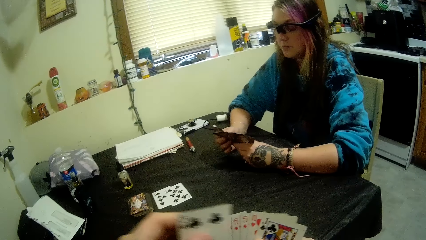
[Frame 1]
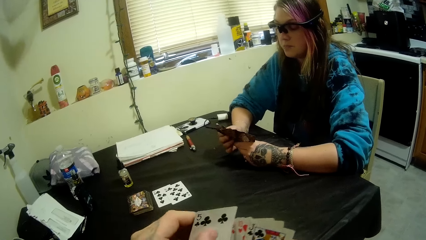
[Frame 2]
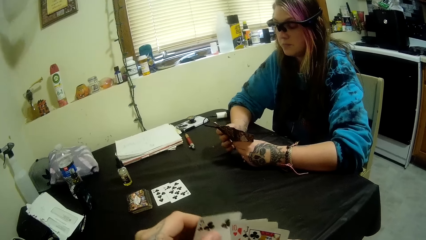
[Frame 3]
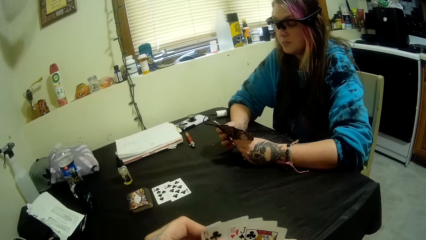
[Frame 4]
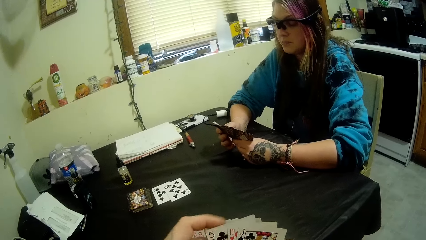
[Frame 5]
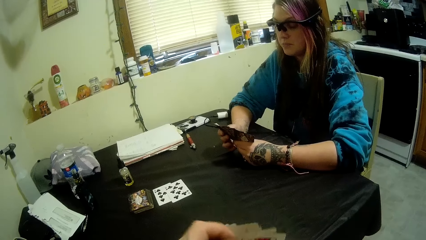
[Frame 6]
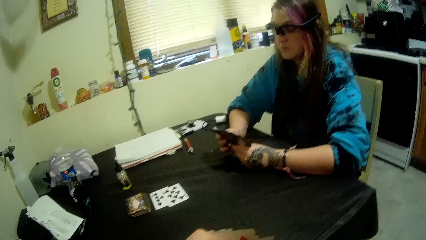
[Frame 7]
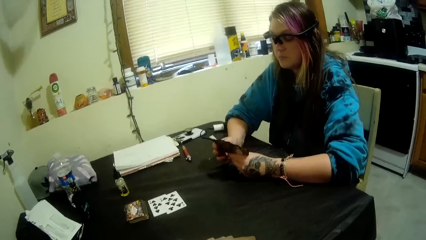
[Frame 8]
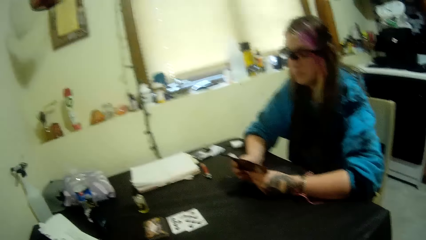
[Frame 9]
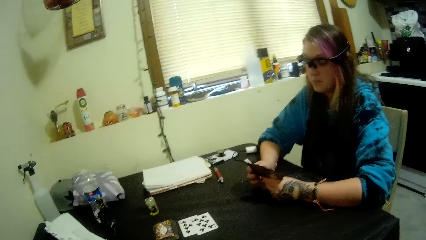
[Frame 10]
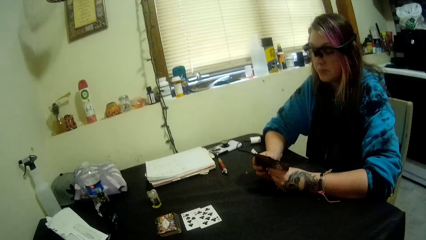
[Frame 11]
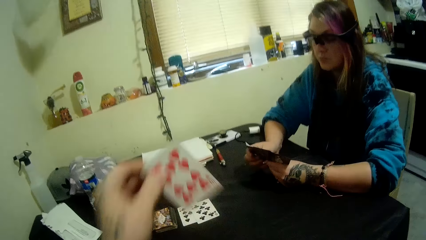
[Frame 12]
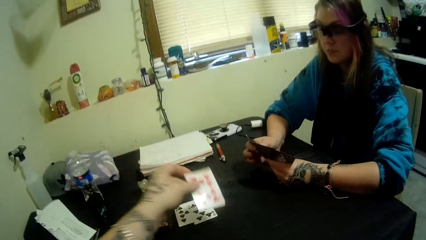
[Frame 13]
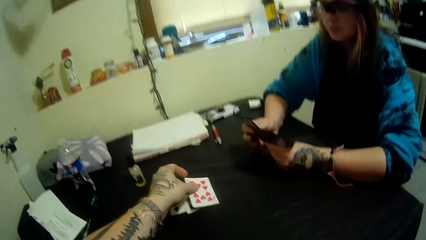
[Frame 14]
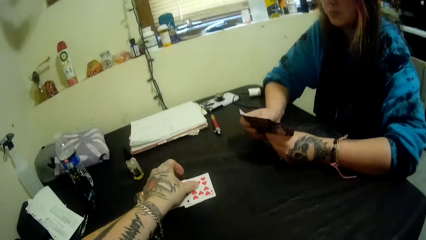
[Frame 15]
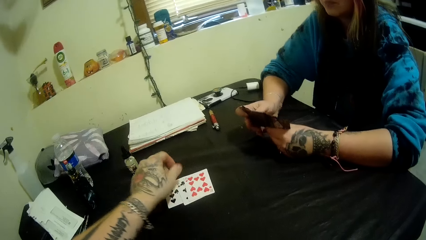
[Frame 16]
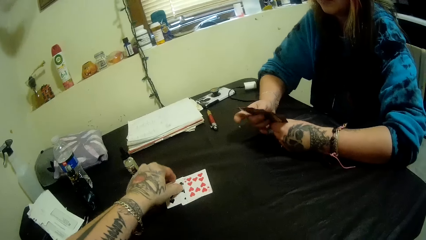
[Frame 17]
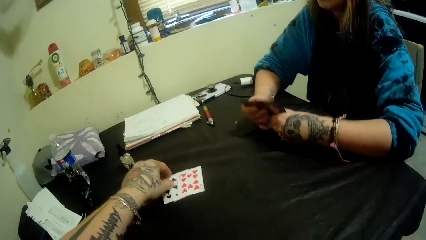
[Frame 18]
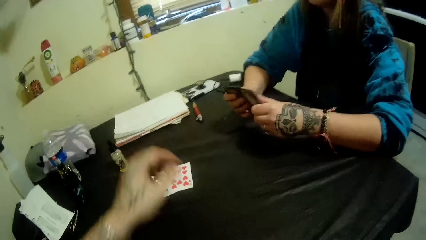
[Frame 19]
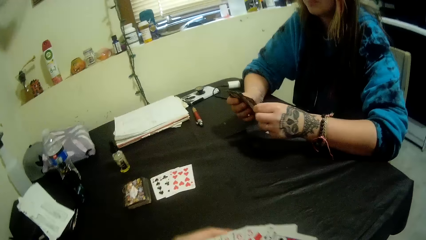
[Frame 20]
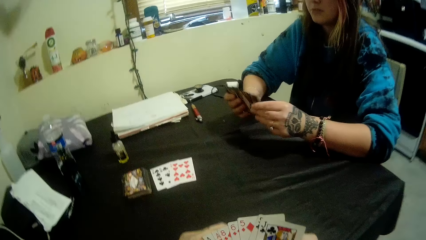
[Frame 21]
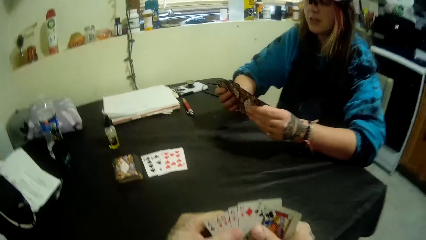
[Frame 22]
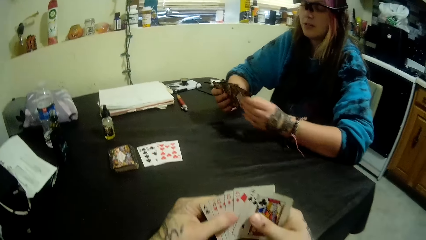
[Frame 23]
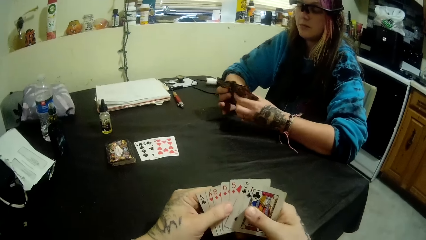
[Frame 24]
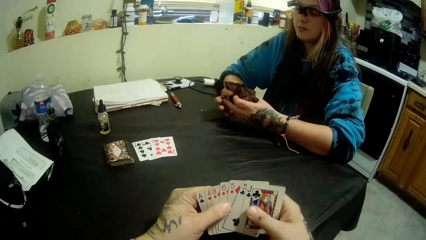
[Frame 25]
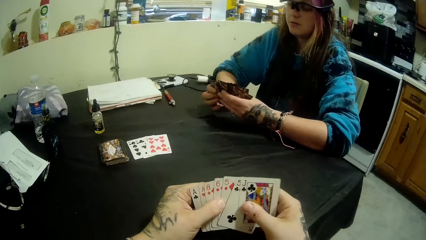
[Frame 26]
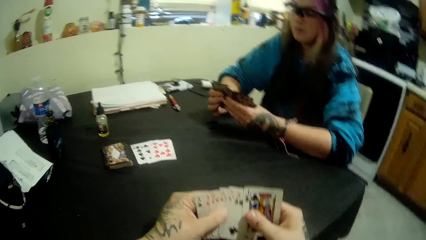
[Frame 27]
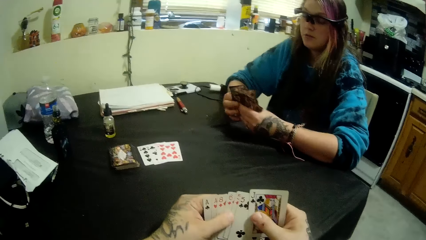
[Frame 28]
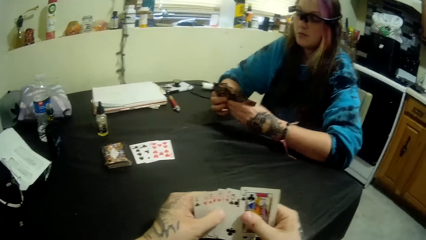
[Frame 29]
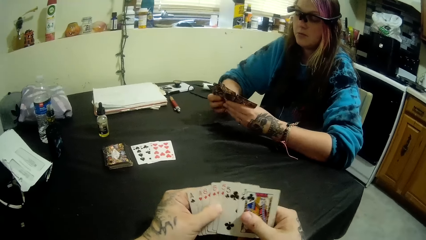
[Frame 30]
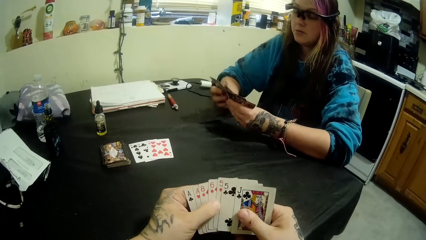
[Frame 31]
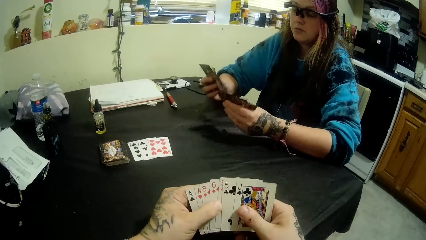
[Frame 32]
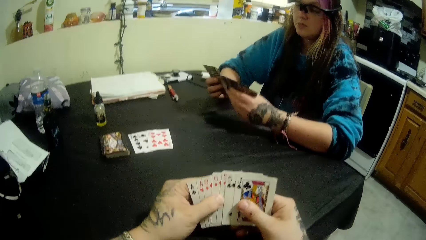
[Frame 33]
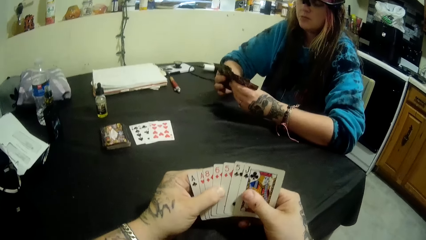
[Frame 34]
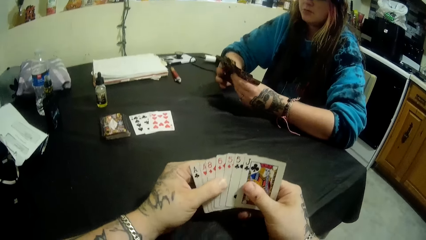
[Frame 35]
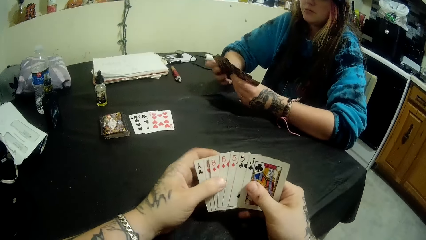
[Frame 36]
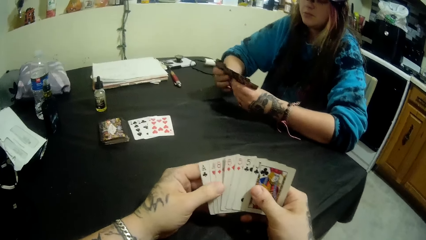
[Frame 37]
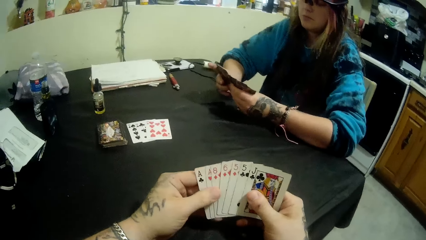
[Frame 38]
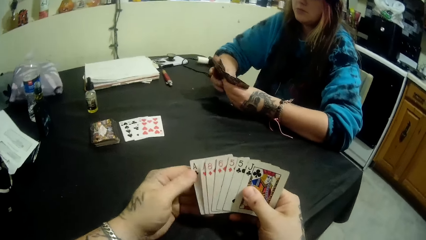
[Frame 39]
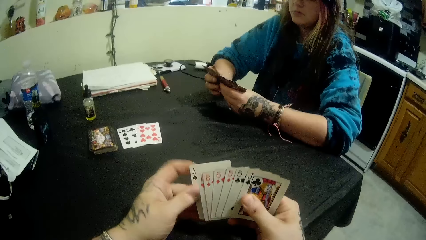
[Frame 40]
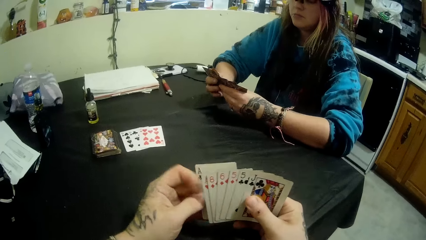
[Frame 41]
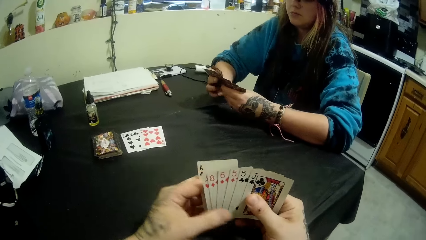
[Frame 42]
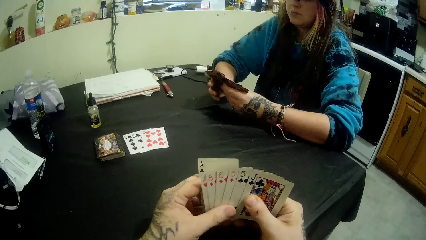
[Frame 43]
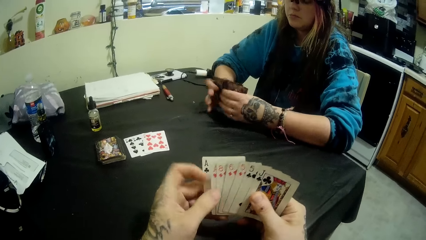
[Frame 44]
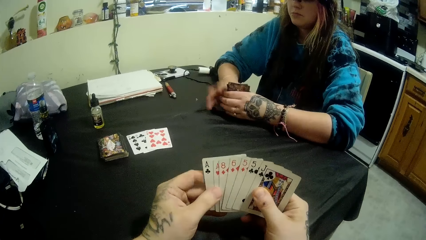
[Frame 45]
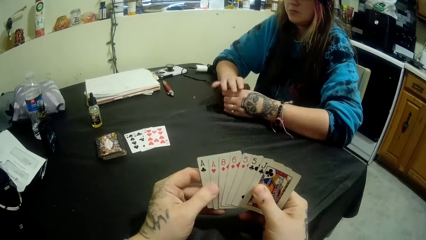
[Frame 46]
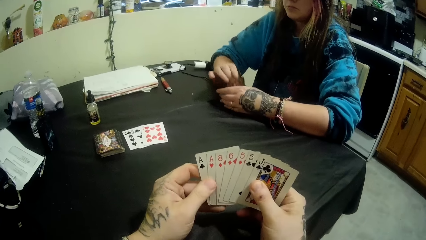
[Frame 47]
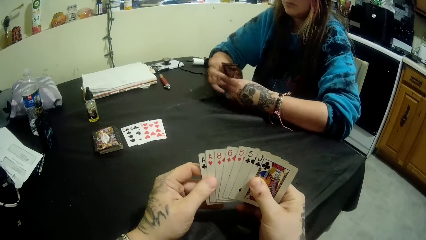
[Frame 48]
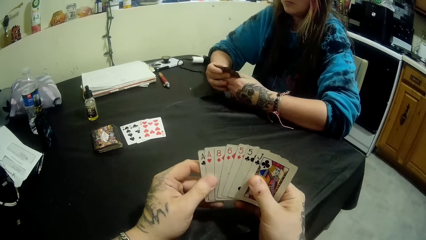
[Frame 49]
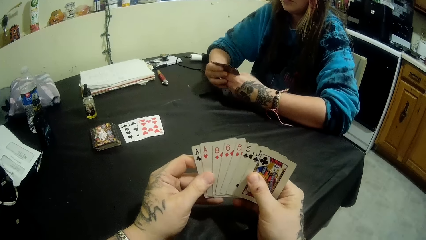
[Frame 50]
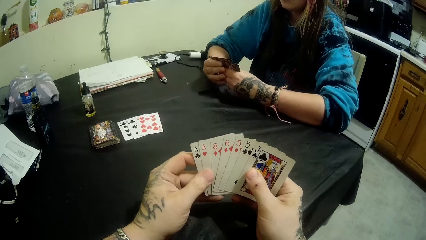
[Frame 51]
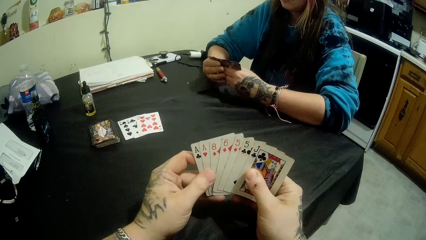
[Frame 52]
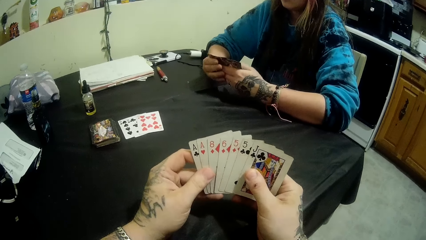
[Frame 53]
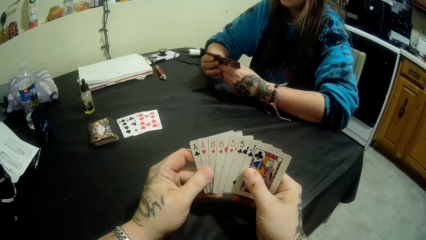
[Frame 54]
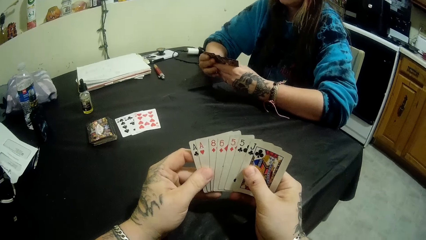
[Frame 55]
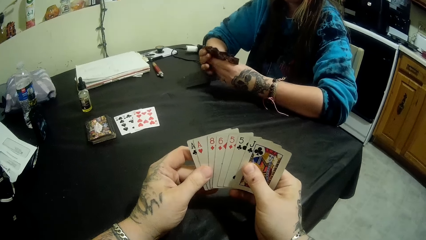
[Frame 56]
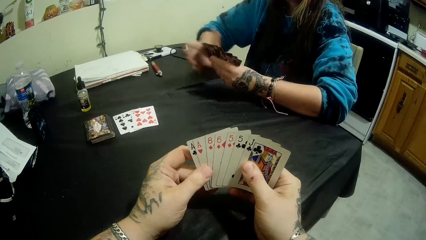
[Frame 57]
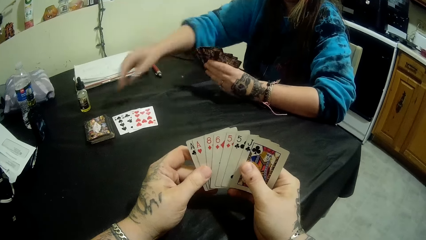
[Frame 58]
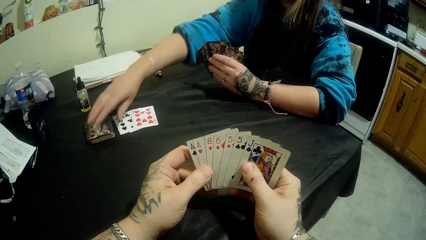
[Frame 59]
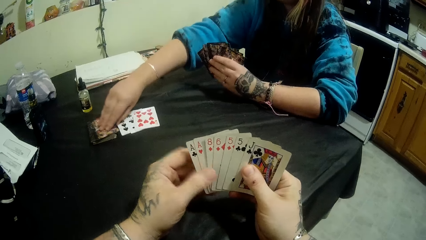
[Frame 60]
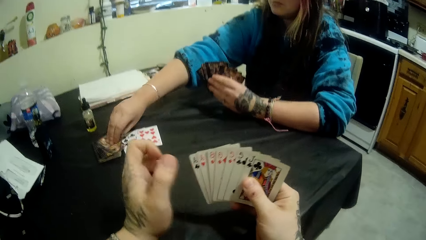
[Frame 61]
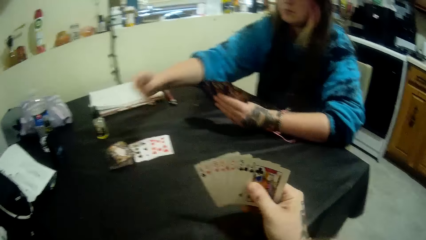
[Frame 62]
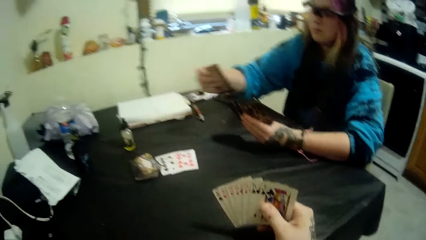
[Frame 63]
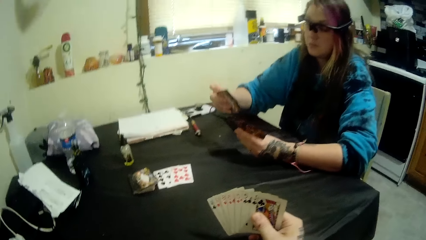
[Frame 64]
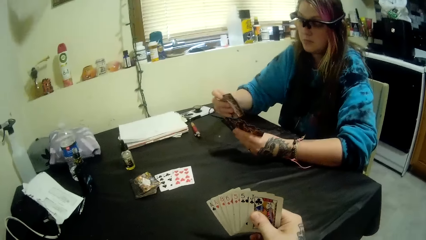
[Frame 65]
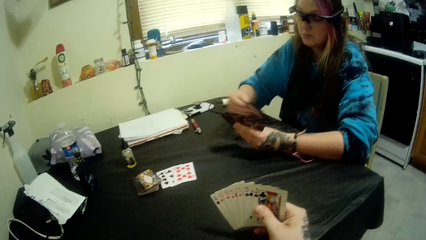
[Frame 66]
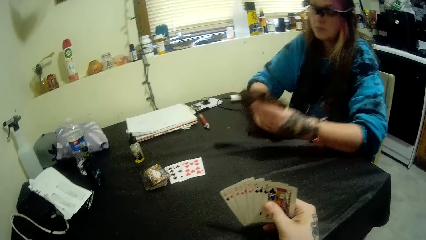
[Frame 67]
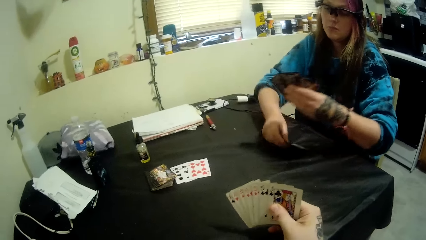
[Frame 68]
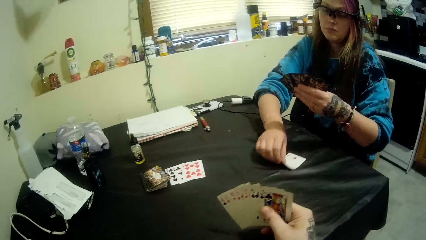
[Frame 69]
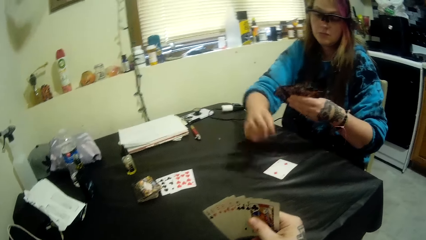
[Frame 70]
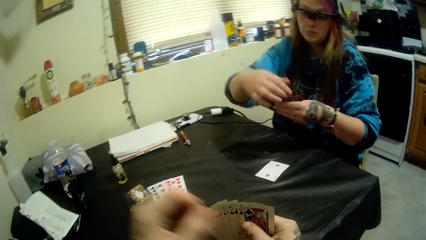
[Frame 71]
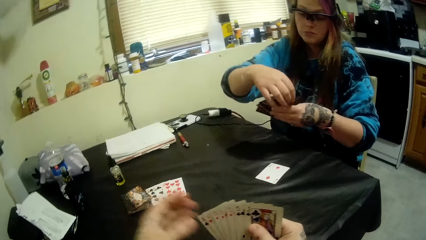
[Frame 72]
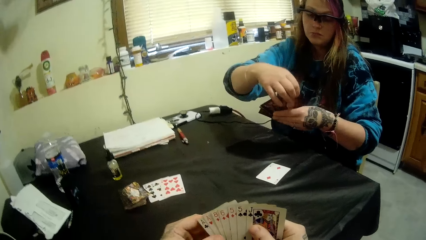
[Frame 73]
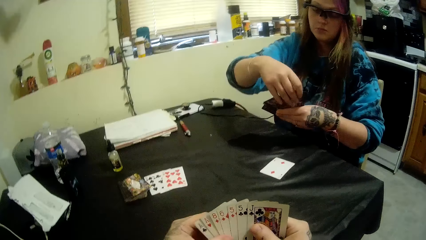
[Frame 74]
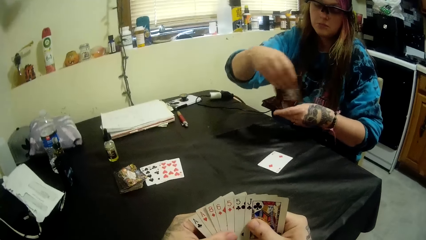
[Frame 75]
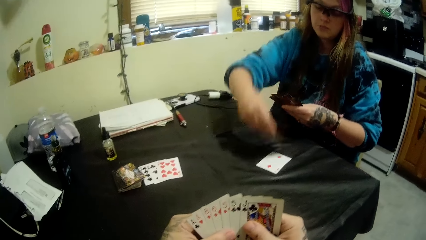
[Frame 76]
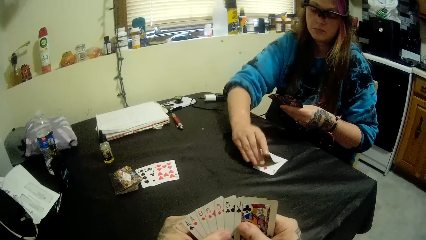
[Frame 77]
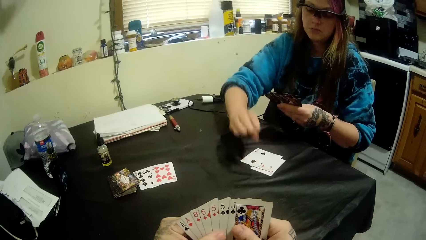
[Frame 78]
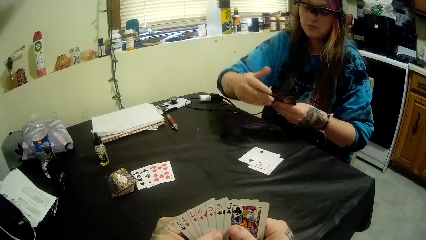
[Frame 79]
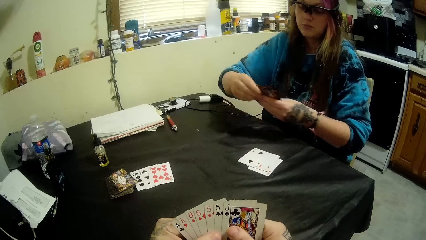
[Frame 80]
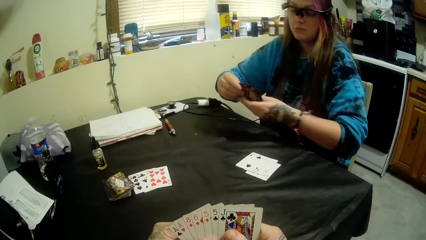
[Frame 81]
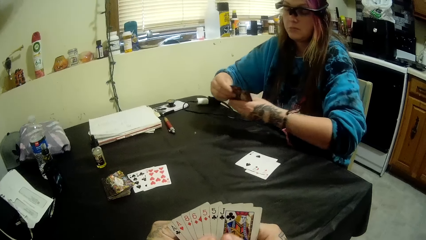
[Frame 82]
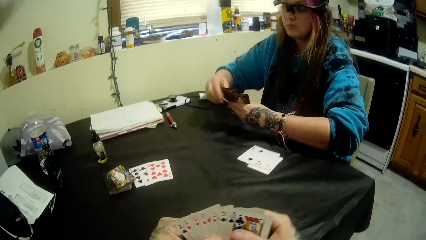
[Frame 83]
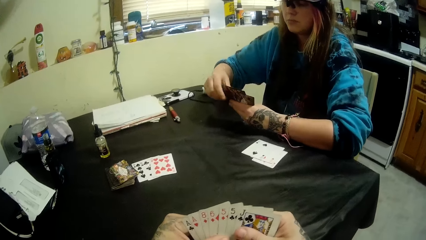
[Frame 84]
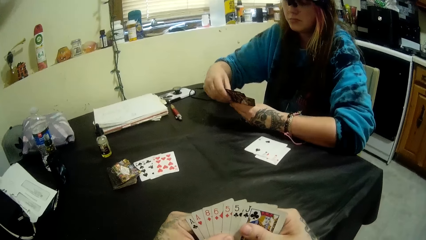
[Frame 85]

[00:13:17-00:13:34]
The camera wearer places a card on the center of the table with his left hand. The girl checks the cards. The camera wearer checks the cards. The girl picks a card from the deck of cards with her right hand. She places some cards on the table with her right hand. She places down a card.
